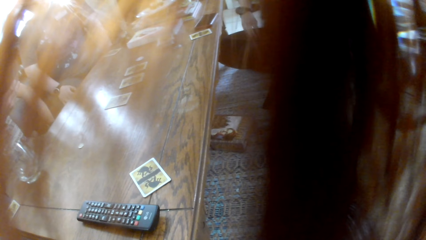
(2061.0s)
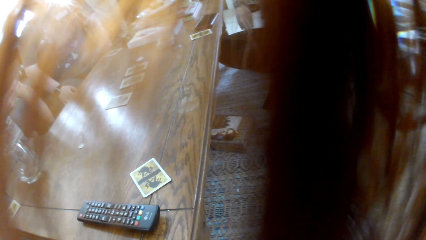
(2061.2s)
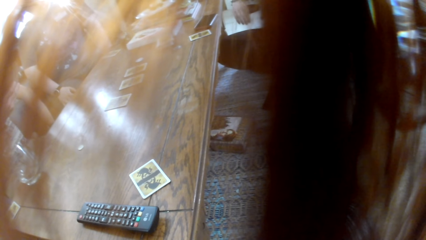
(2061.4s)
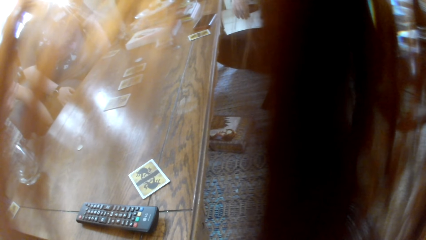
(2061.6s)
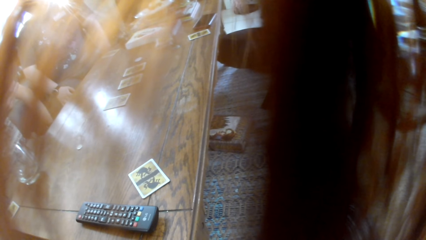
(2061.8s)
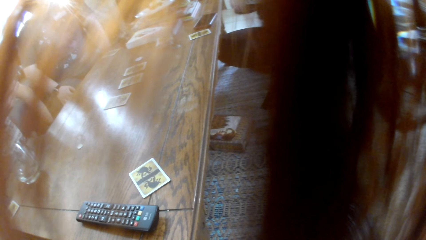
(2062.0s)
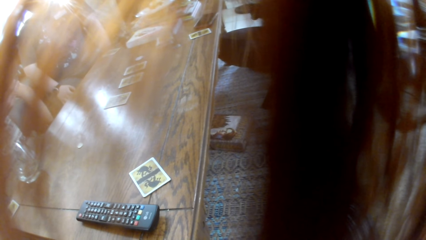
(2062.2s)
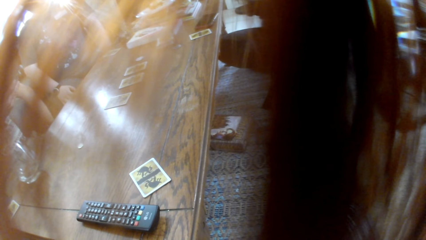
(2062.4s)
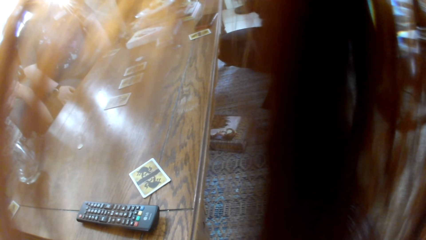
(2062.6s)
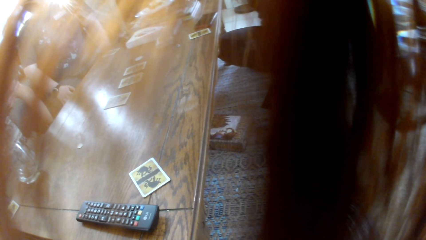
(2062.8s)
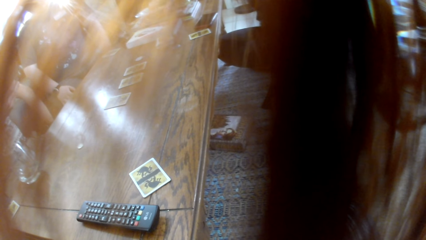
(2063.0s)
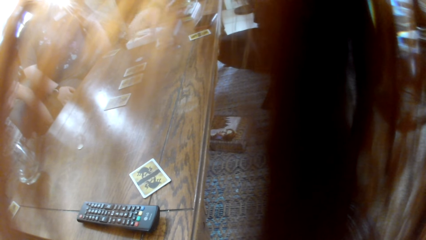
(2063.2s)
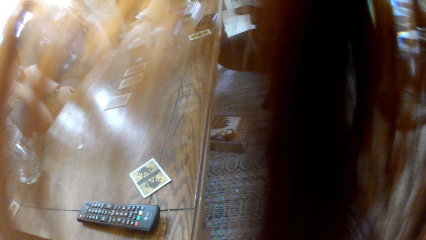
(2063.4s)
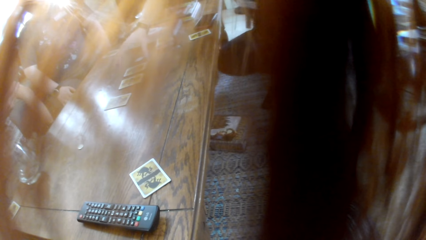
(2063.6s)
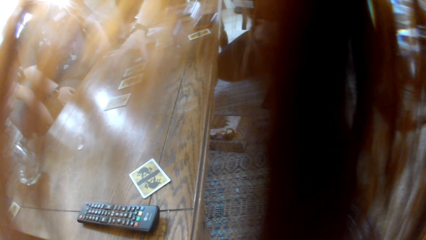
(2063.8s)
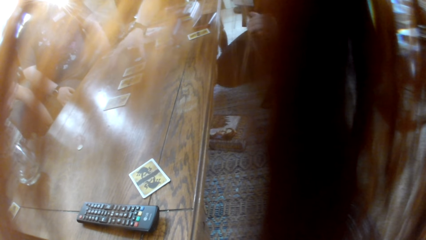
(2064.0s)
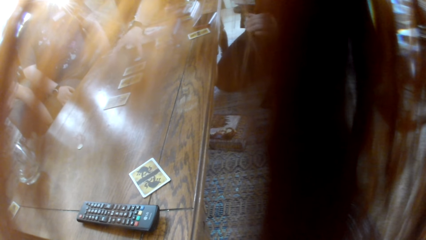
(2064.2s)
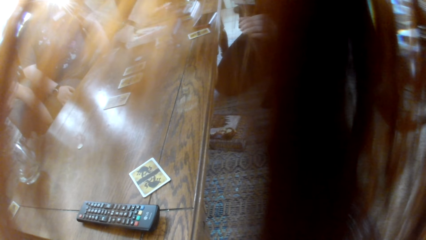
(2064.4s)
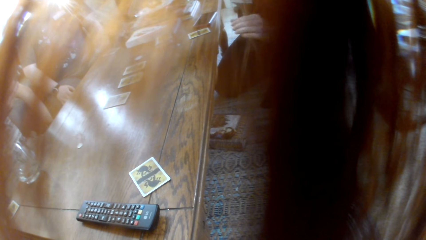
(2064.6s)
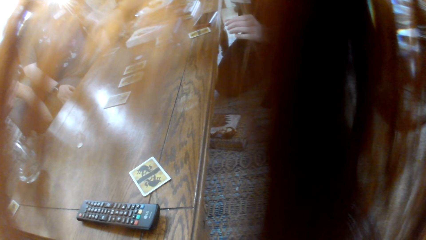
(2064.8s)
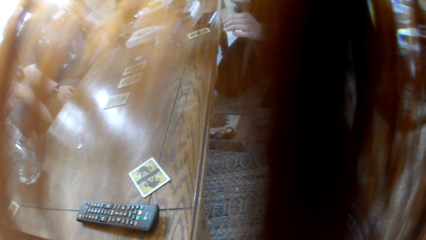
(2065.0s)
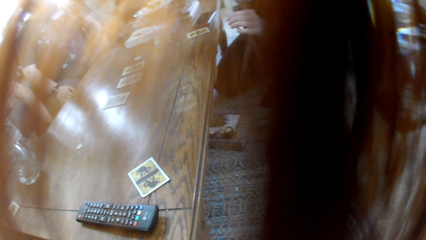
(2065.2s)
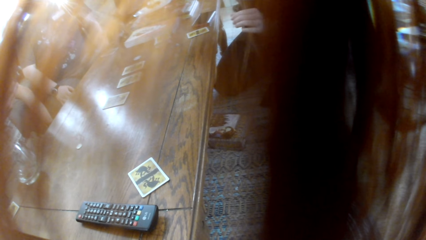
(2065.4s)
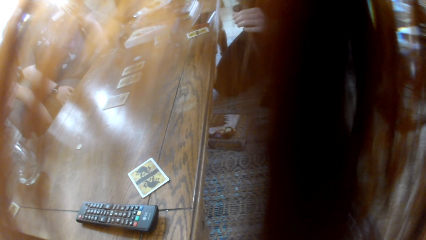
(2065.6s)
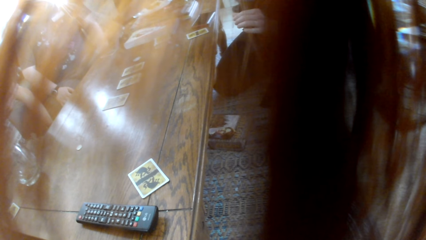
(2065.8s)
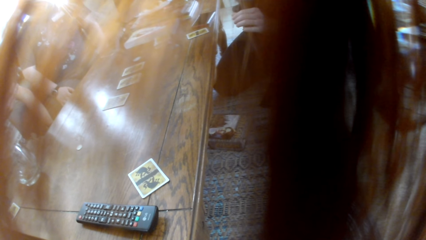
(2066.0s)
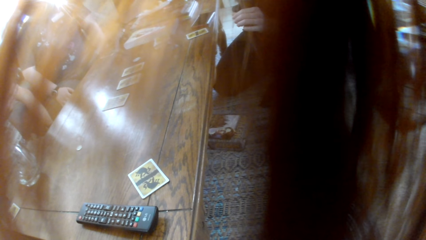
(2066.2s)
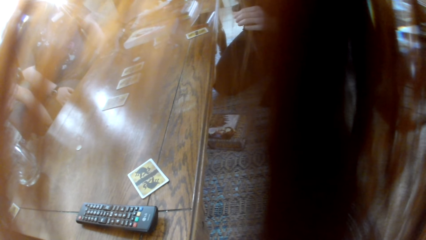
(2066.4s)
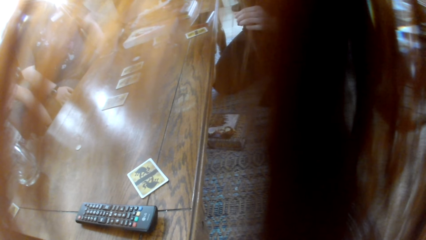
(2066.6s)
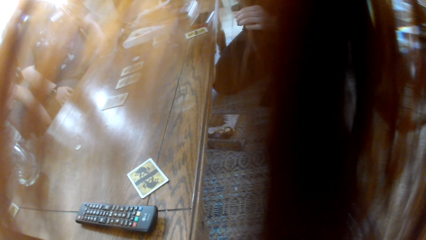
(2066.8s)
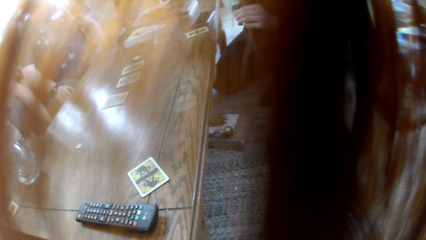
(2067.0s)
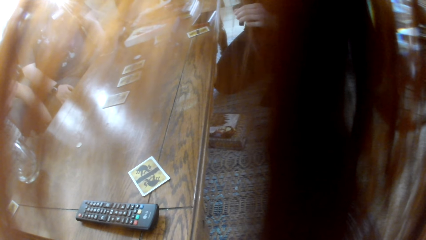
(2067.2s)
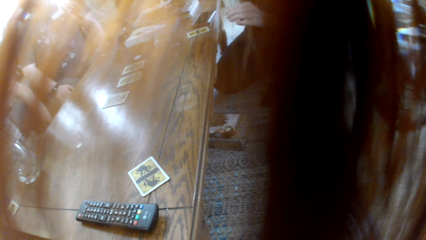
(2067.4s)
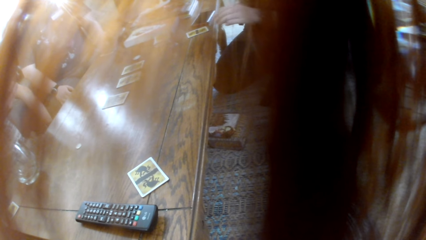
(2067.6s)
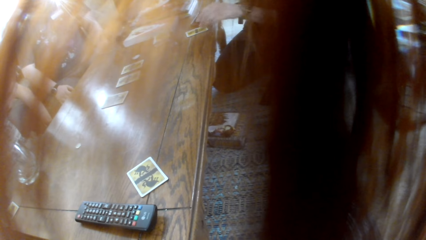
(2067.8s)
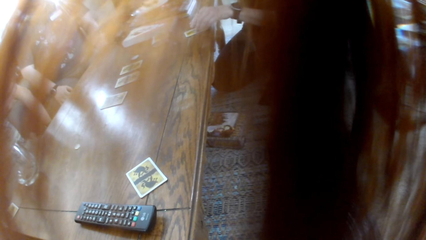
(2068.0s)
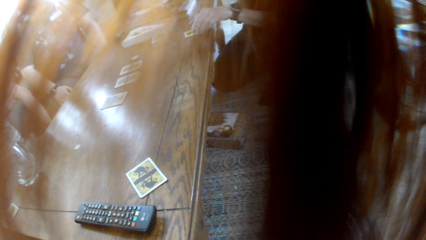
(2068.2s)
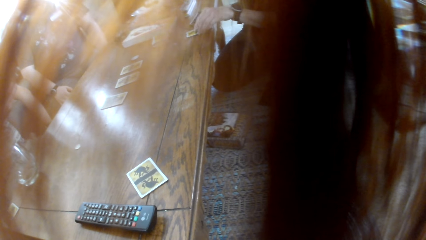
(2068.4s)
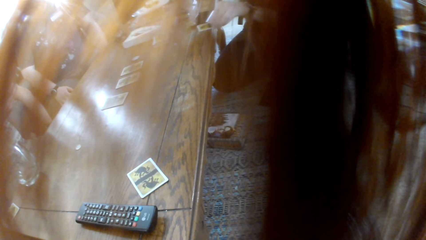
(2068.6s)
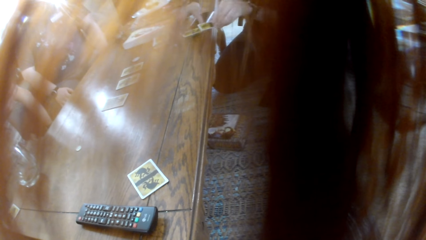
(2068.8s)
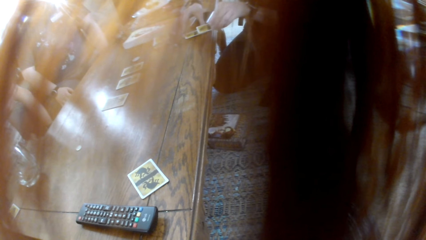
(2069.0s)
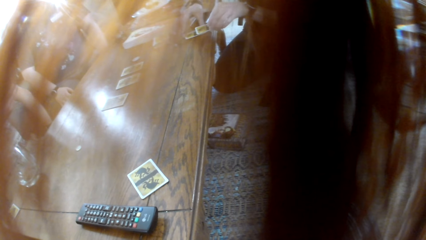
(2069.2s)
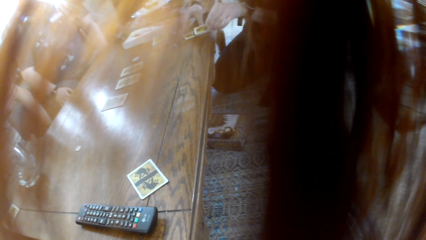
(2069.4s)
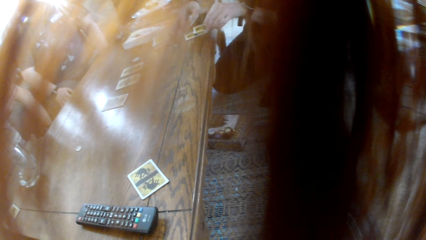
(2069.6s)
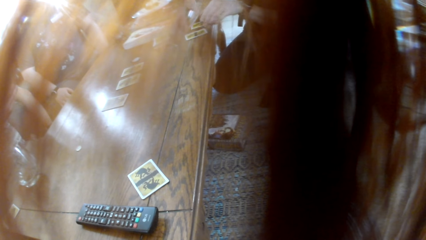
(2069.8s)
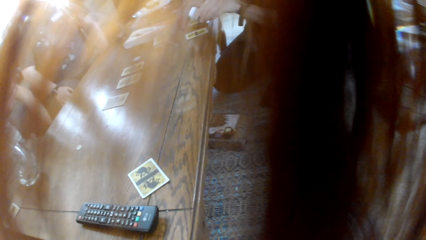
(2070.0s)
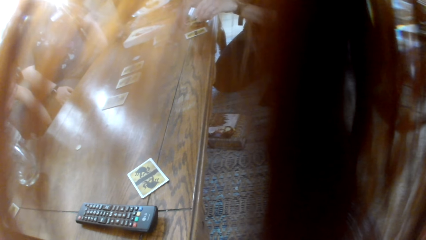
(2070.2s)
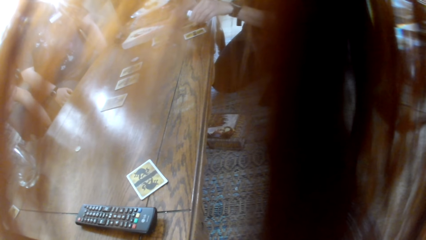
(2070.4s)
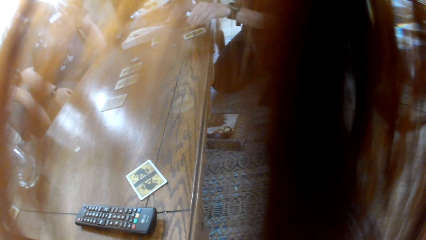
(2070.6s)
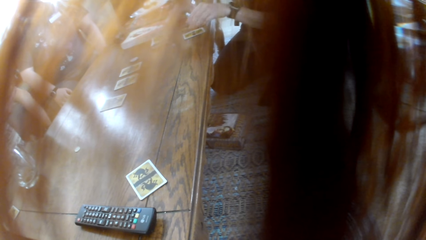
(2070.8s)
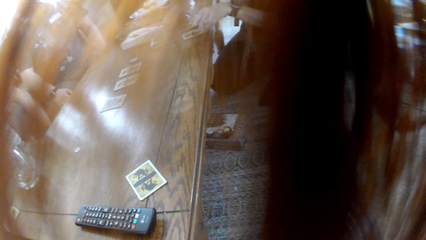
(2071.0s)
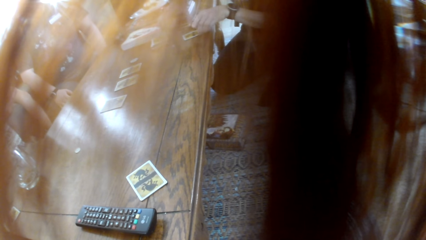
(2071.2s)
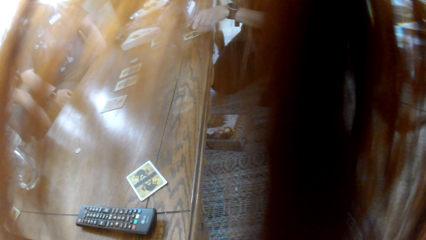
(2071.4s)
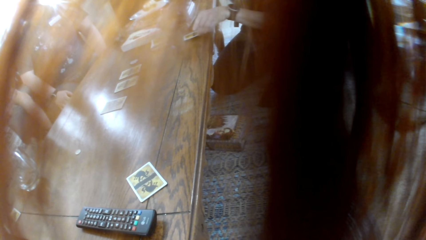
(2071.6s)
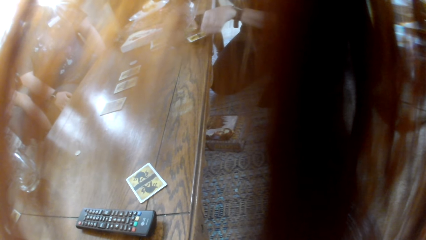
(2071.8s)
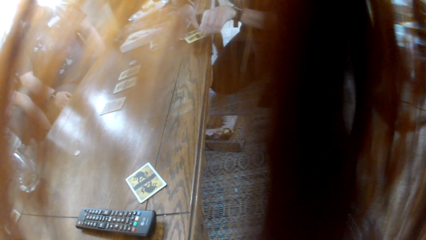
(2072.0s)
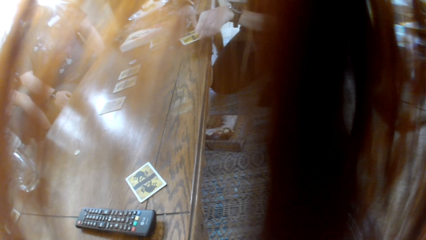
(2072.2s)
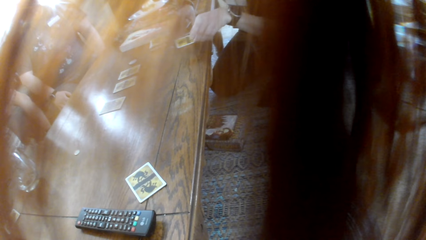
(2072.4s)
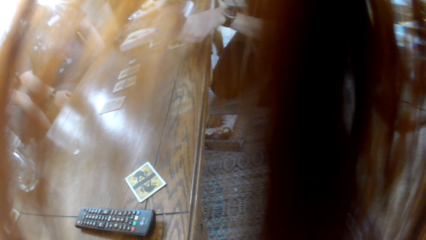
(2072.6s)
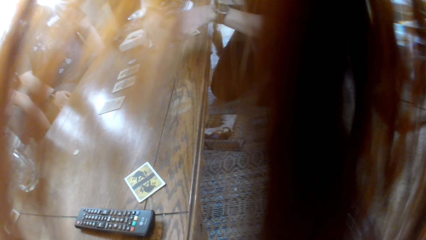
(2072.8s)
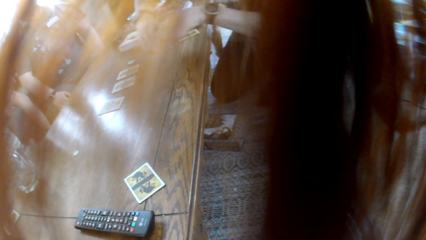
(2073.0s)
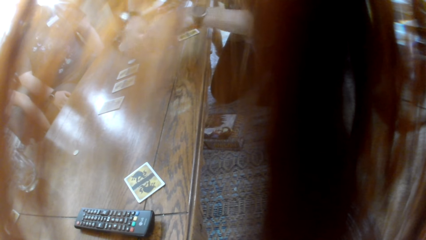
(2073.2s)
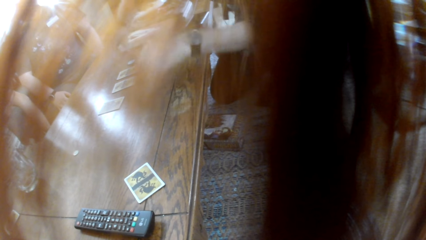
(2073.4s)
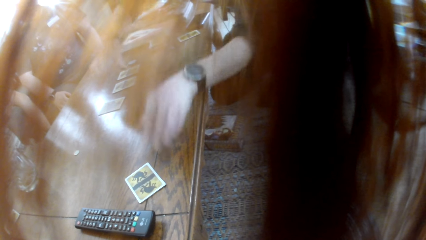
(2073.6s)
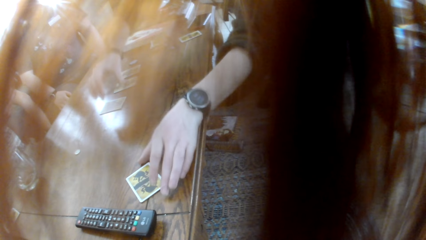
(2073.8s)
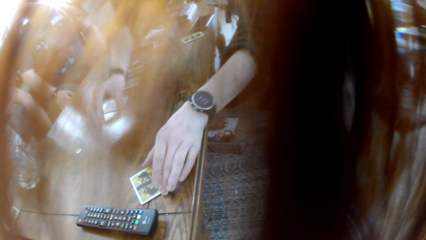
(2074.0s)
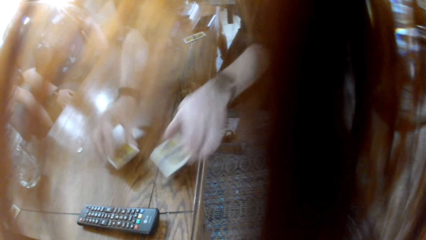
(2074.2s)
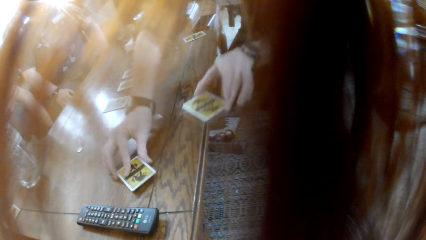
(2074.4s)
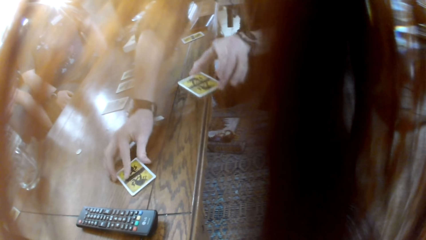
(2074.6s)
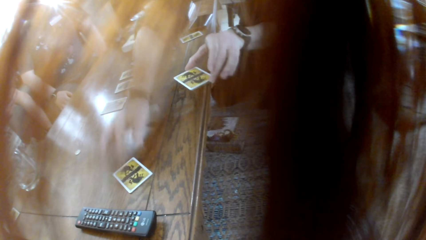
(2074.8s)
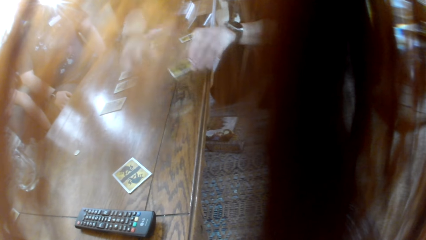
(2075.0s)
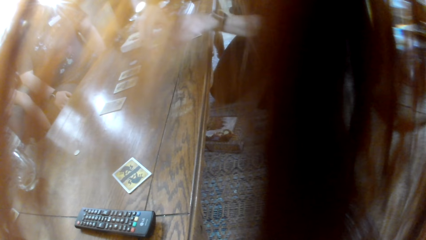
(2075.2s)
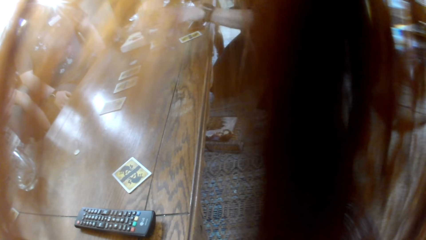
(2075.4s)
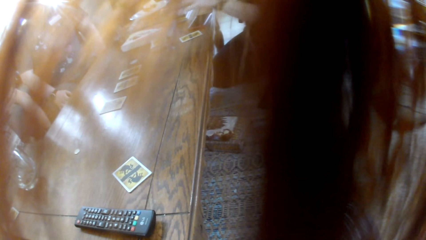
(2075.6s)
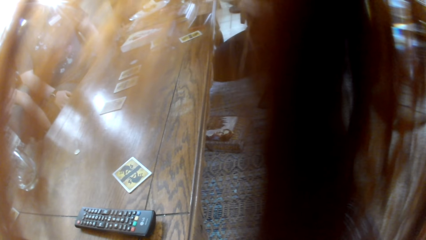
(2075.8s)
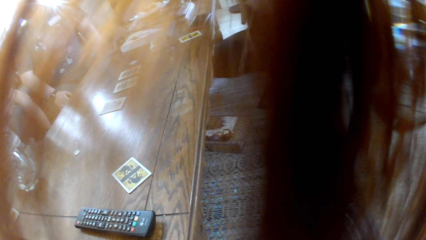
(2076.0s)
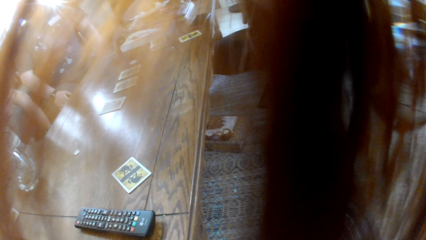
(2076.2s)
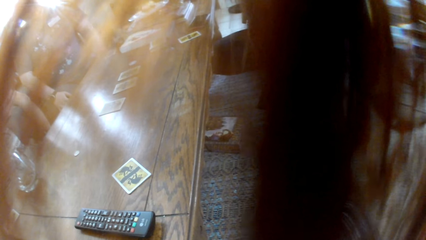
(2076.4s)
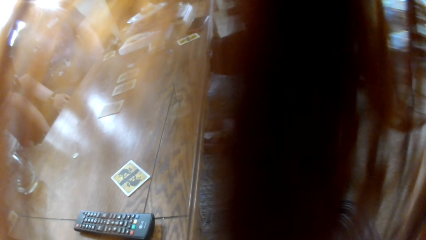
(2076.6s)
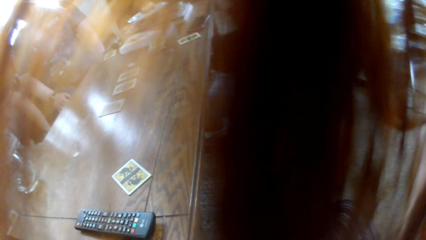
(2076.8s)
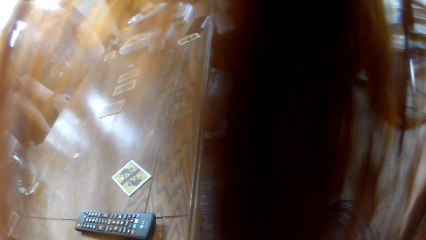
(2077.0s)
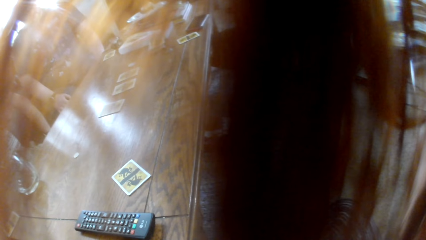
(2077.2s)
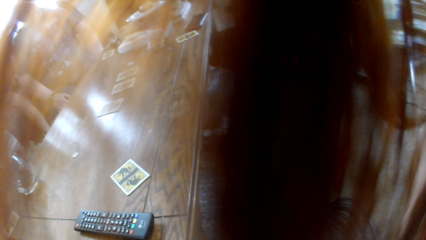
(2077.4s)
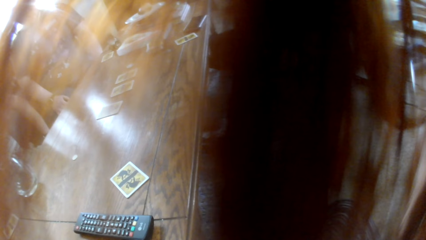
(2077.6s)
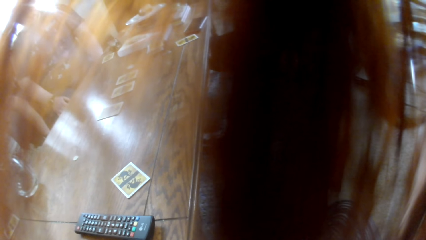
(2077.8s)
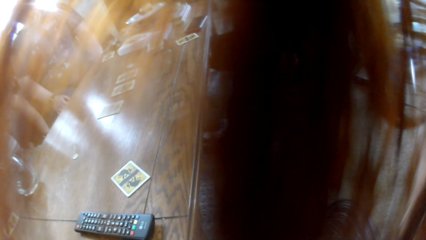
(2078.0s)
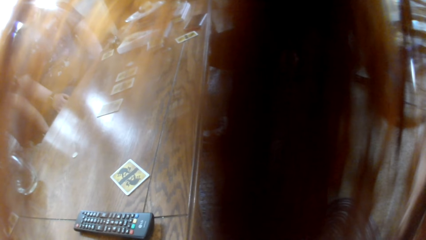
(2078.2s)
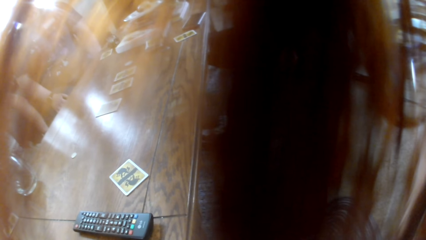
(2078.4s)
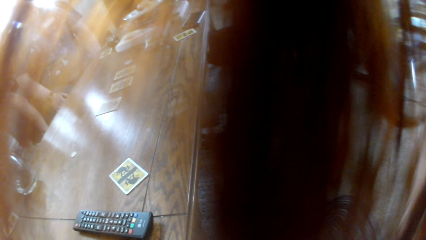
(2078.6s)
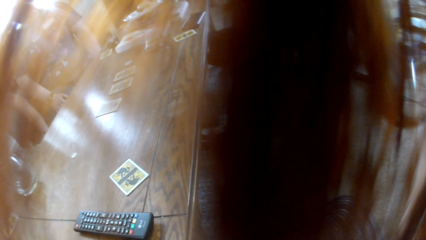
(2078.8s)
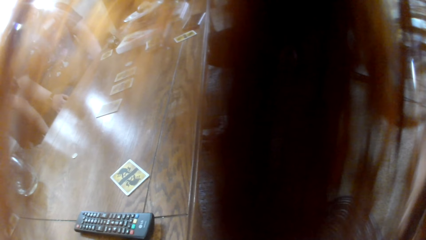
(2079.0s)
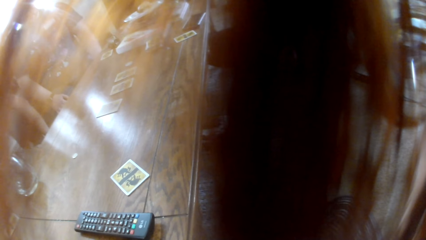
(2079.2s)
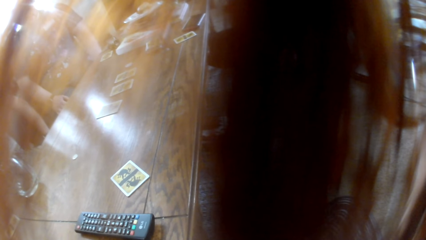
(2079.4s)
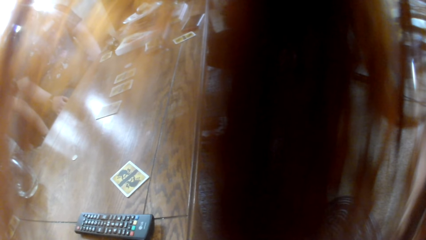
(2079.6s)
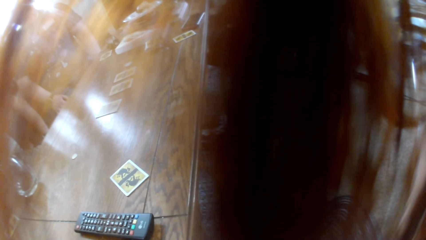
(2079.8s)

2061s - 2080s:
A woman moves a hand on the table. The woman takes a card, picks a card in the left hand, and moves the cards on the table. The woman arranges the board game cards on the table. The woman lifts the card, takes a card, puts a card on the table, takes a card from the left hand, and puts a card on the table.
